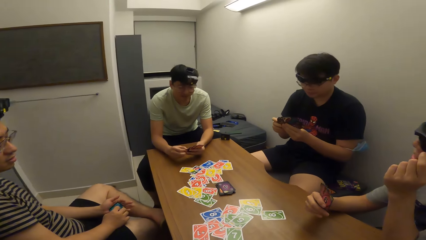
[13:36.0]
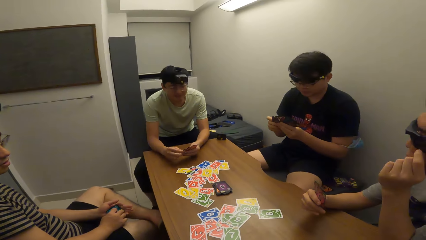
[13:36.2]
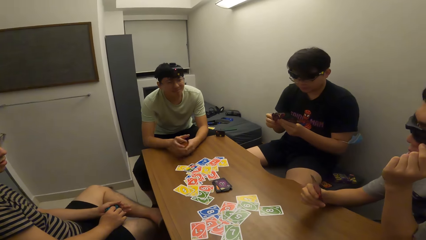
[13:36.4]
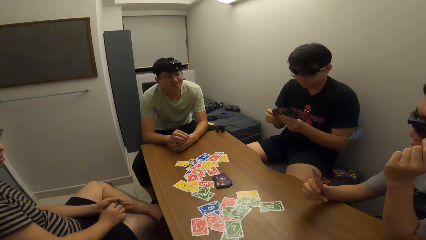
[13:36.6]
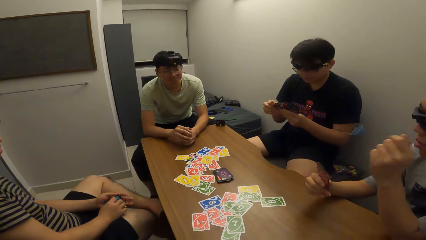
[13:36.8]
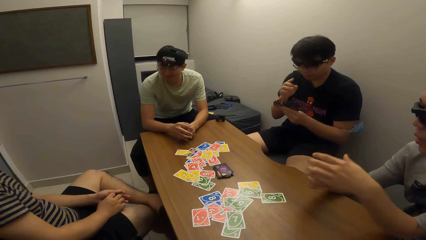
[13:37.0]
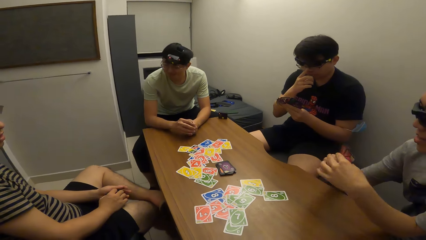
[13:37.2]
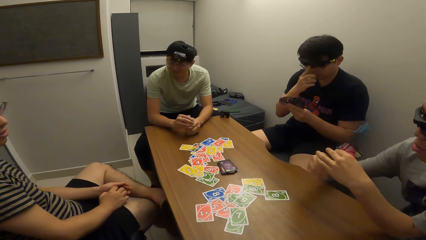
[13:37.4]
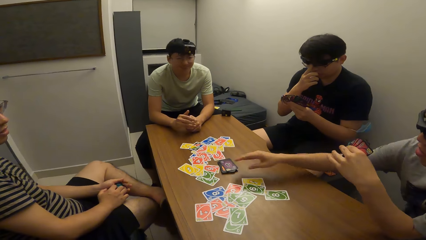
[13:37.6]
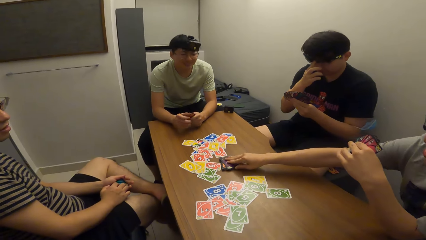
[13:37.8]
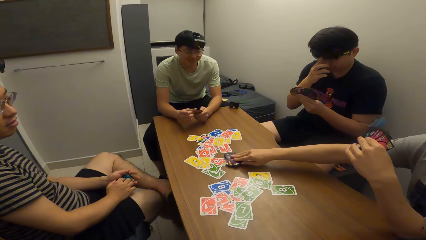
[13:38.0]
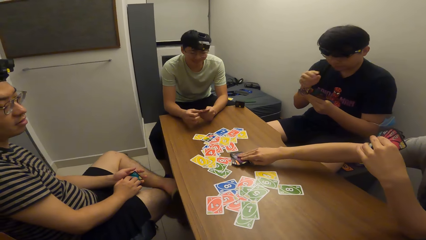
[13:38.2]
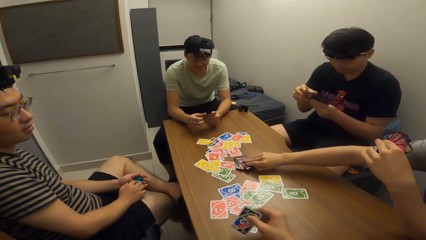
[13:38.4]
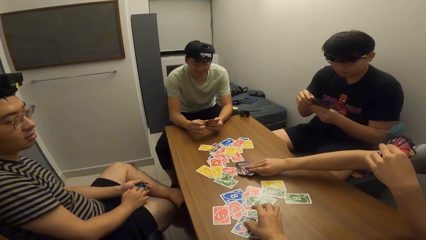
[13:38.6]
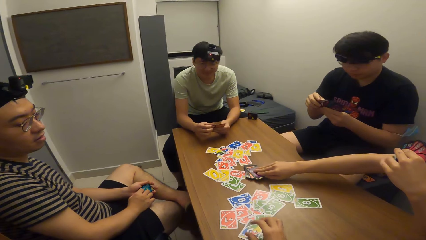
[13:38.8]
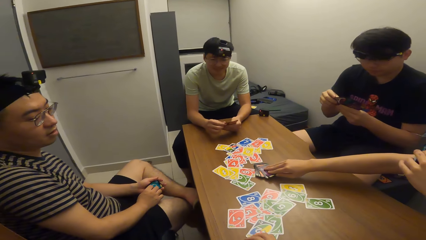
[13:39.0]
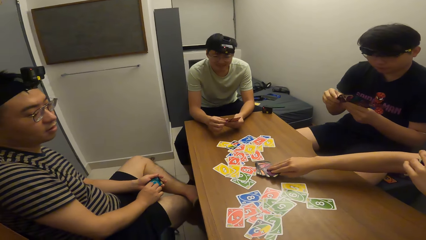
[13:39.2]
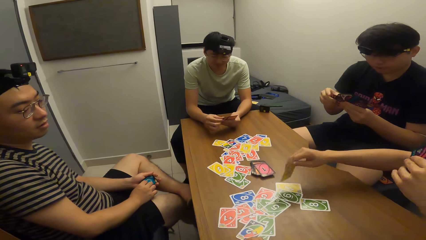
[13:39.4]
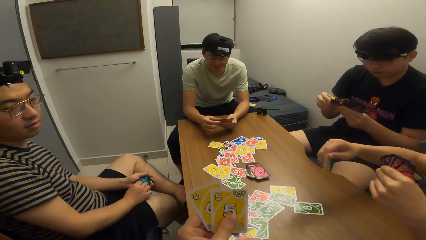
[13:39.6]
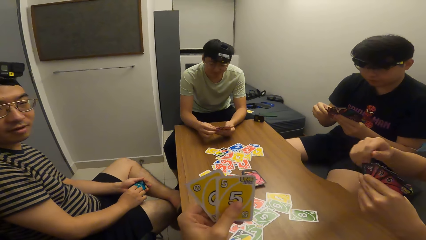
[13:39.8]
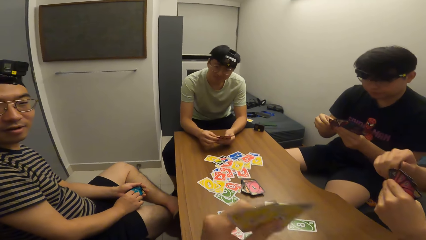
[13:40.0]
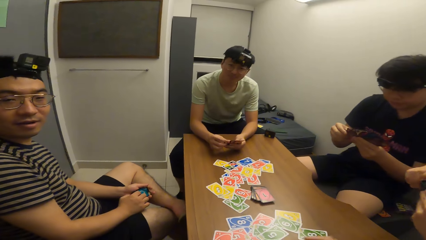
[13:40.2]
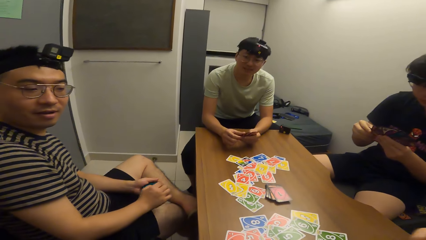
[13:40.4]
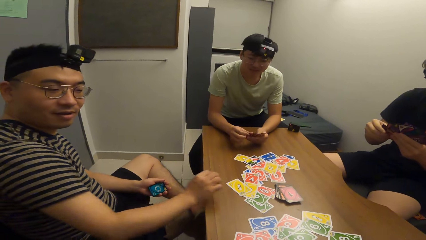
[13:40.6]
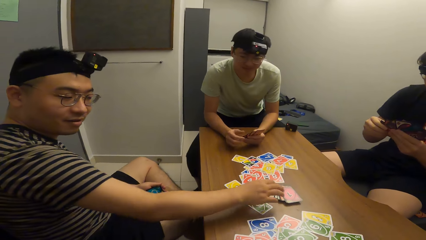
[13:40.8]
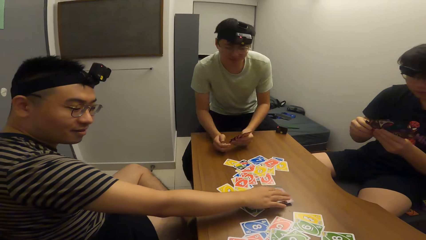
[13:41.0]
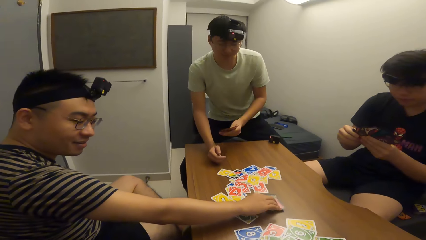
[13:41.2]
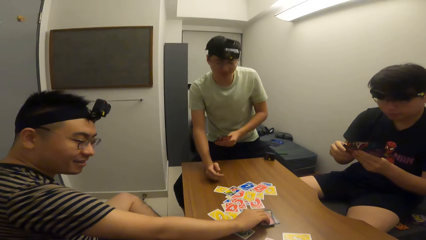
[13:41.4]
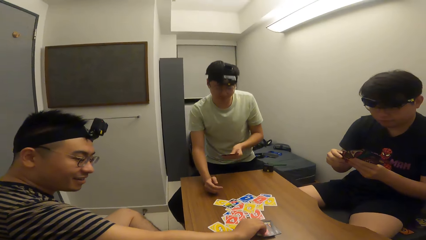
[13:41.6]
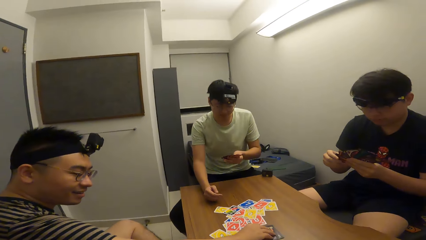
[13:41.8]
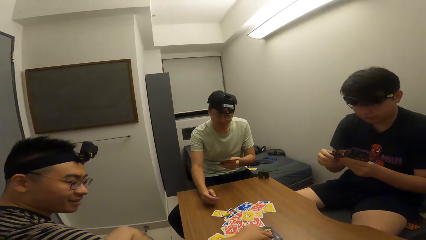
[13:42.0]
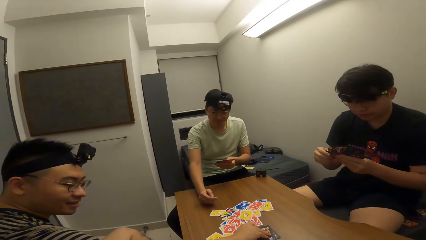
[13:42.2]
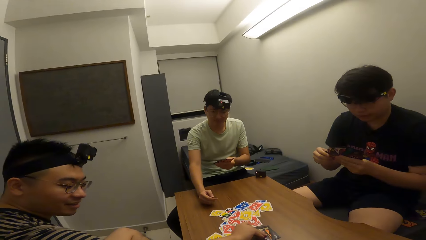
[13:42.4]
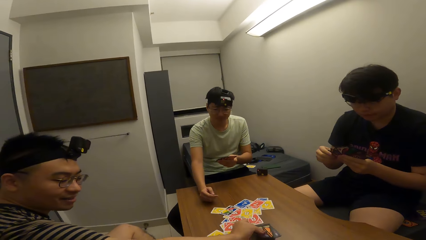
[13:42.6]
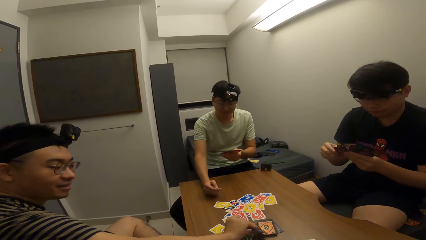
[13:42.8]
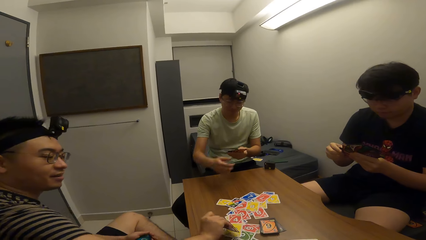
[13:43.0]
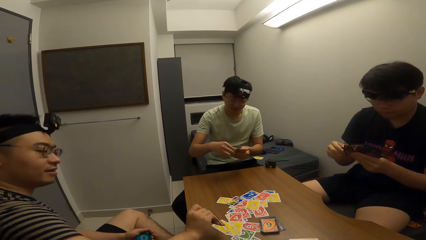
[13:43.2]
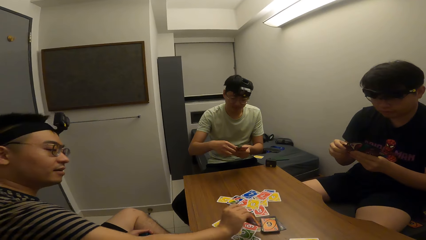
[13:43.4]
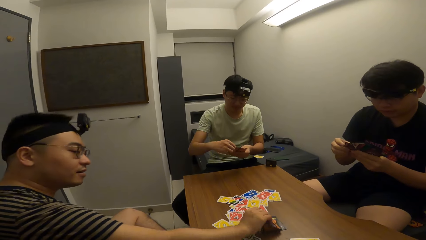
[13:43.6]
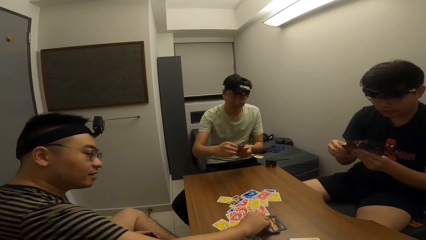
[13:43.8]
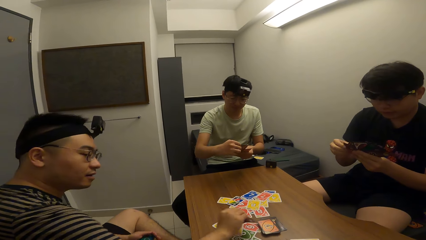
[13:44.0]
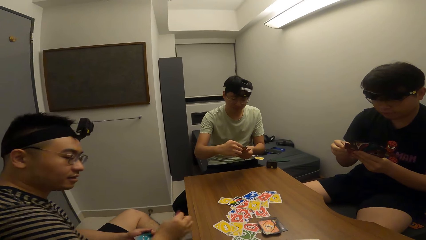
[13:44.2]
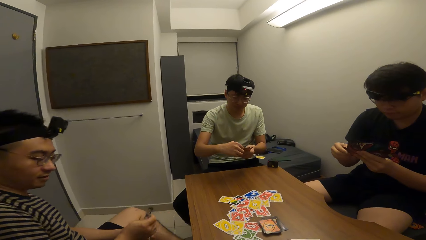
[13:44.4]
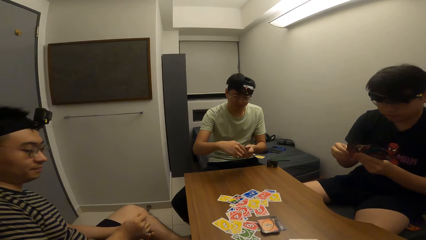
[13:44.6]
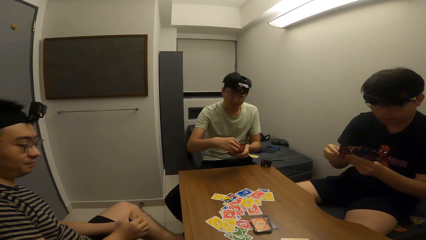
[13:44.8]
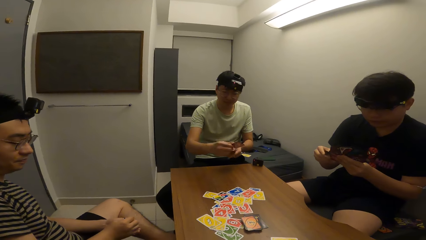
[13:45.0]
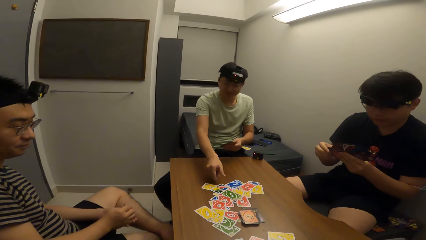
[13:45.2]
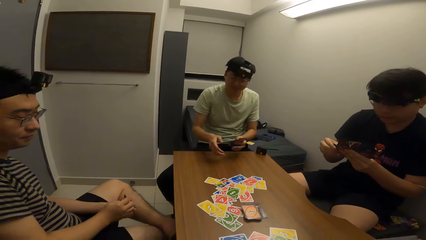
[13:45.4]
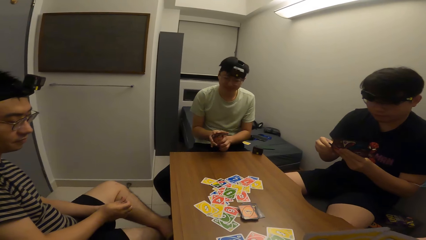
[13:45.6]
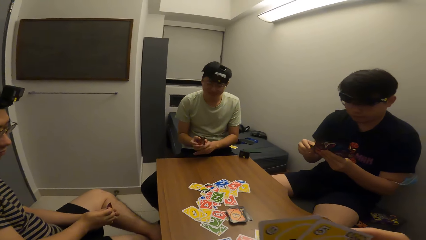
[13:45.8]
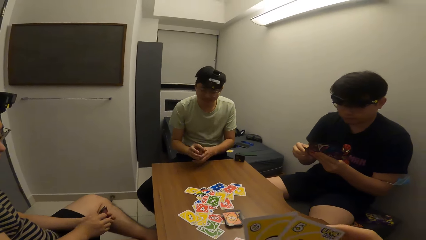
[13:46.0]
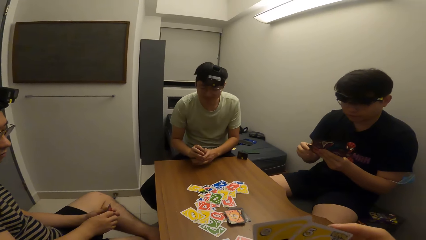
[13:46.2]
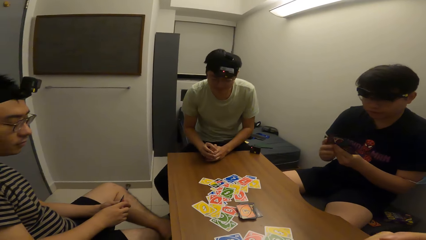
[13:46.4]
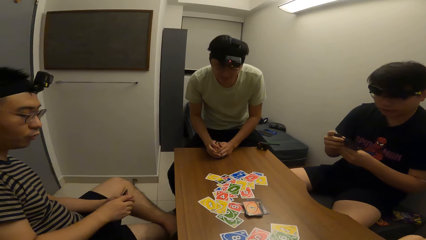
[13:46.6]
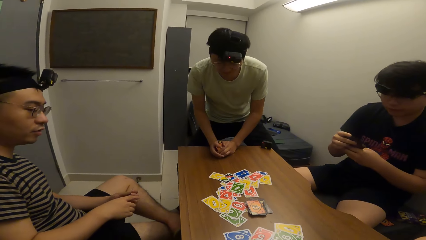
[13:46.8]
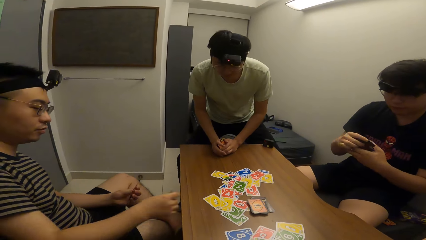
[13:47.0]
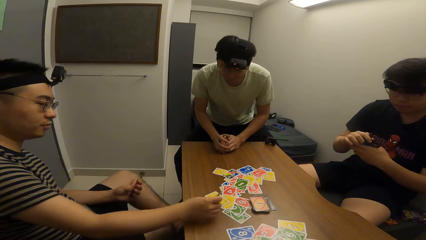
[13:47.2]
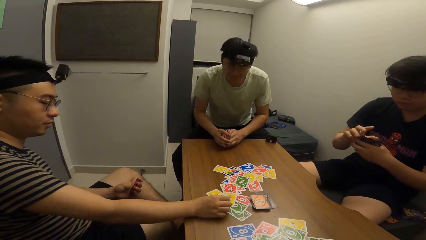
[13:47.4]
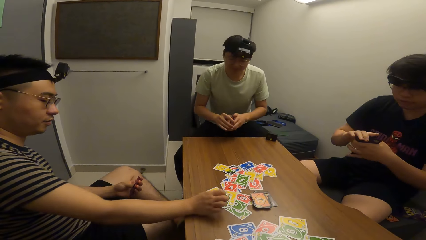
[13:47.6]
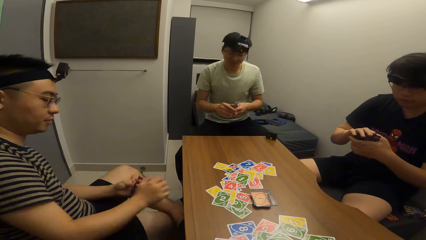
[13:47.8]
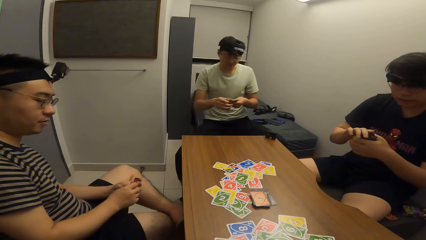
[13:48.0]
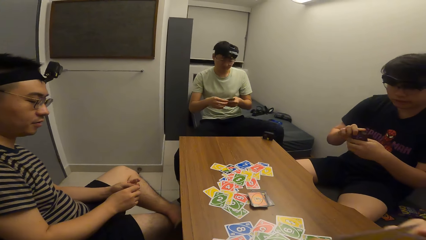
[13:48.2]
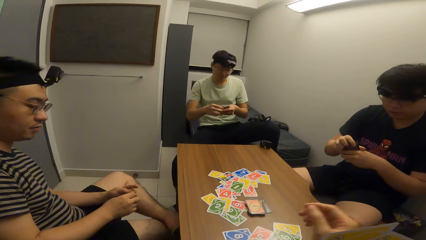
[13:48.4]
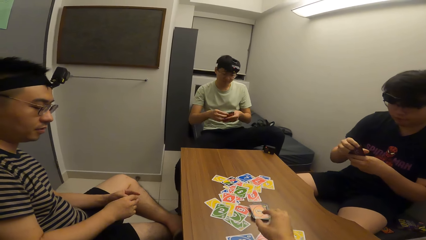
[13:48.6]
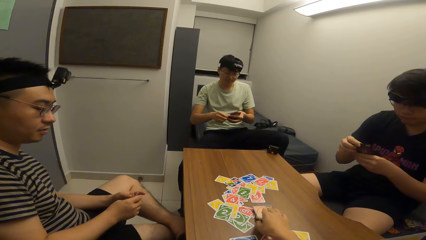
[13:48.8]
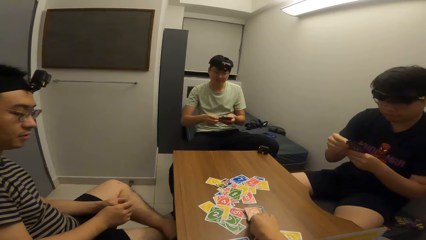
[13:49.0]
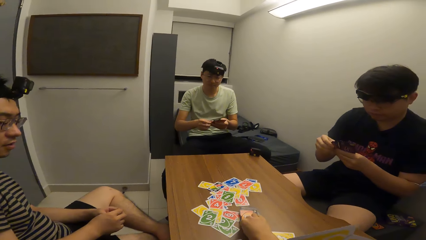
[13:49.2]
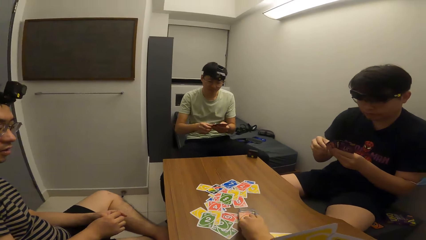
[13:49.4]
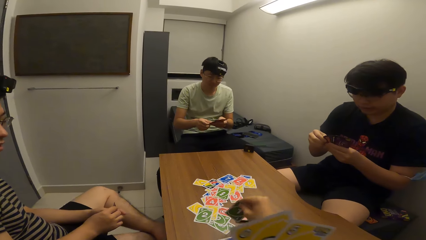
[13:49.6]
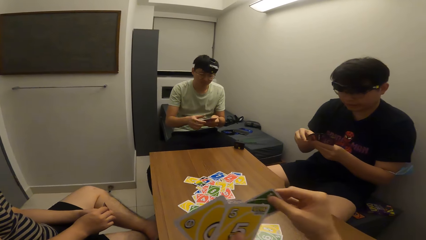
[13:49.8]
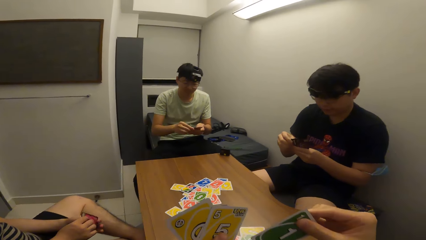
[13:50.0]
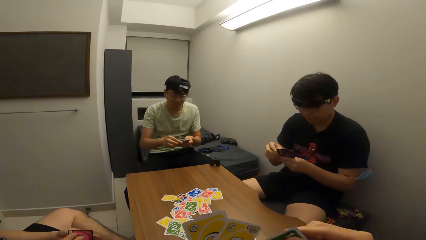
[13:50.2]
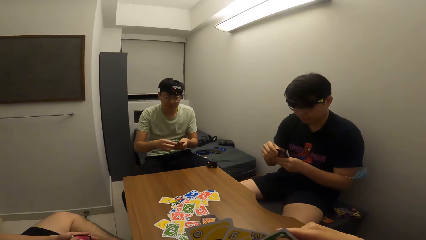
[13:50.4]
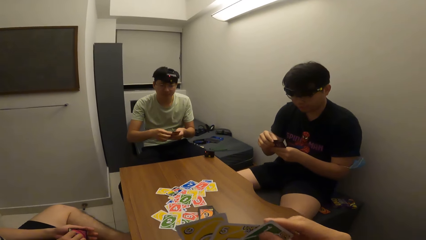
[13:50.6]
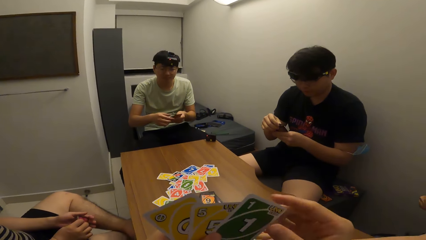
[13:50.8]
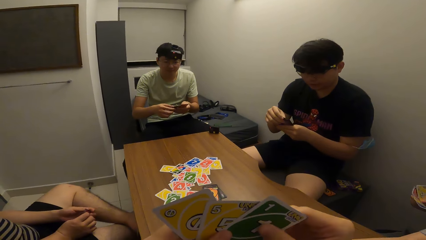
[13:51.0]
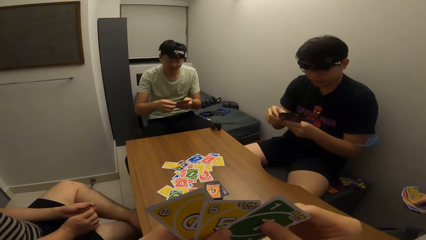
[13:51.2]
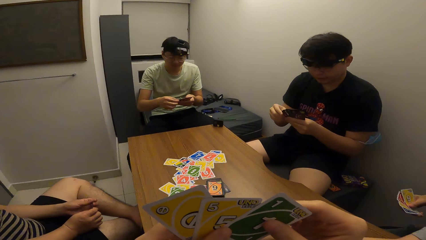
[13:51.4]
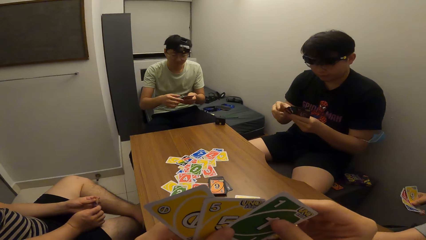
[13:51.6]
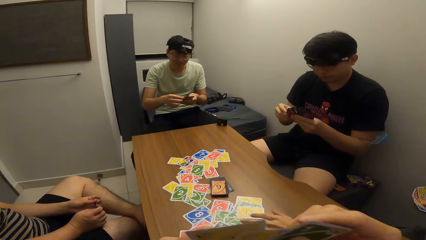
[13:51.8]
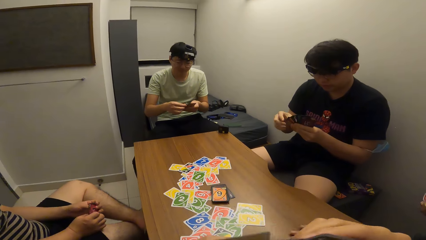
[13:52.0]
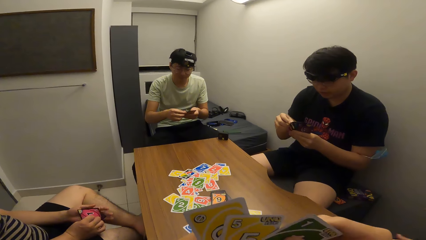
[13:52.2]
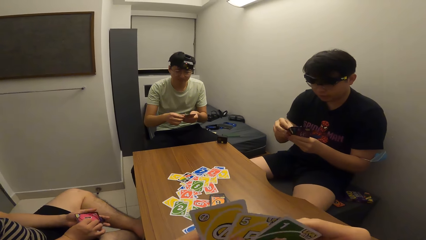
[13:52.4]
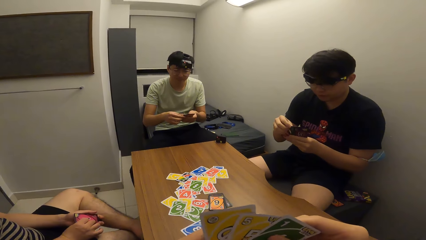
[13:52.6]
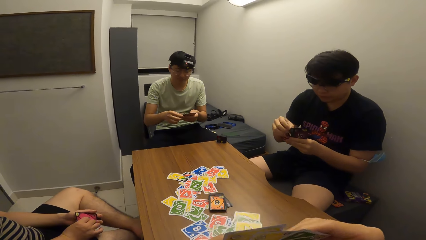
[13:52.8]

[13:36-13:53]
A man picks a card on the table with his right hand. The camera wearer plays a card on the table with his right hand. Another man picks cards on the table with his right hand. A third man plays a card on the table with his right hand and adjusts himself. A fourth man shuffles cards in his hands. The second man plays a card on the table with his right hand and picks cards from the table. The camera wearer picks cards from the deck of cards on the table. The third man shuffles cards in his hands. The camera wearer arranges cards in the hand.
